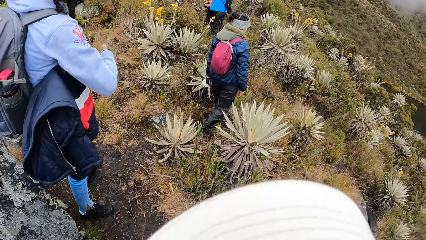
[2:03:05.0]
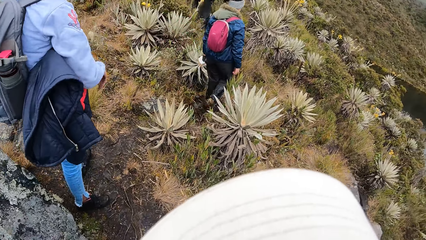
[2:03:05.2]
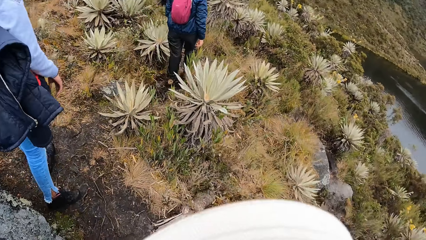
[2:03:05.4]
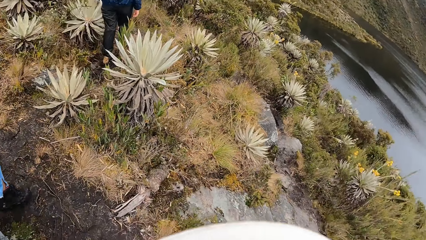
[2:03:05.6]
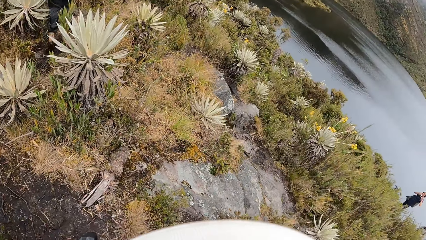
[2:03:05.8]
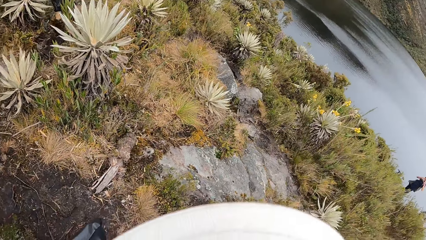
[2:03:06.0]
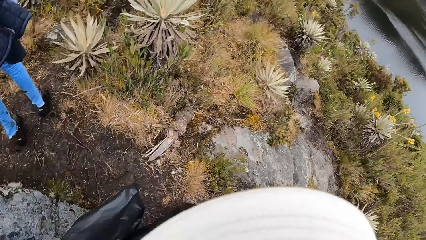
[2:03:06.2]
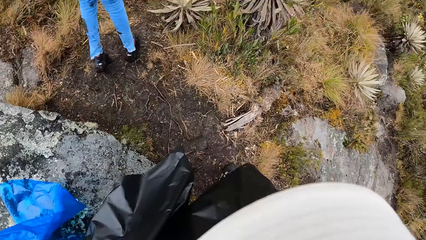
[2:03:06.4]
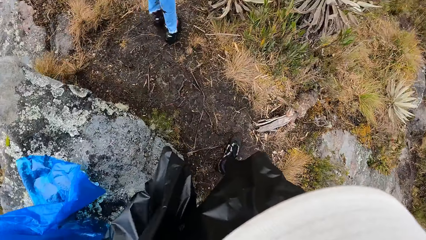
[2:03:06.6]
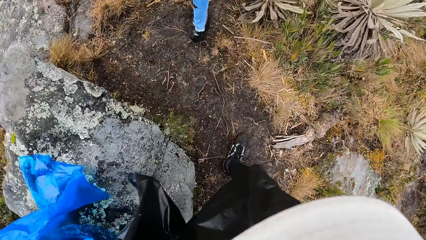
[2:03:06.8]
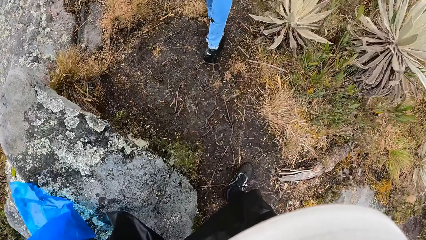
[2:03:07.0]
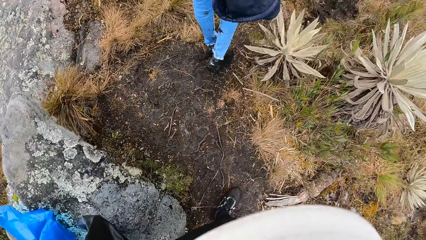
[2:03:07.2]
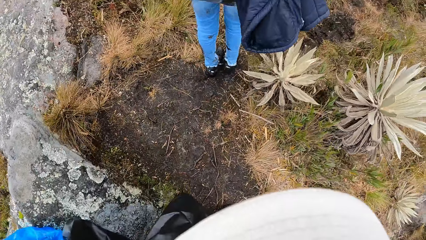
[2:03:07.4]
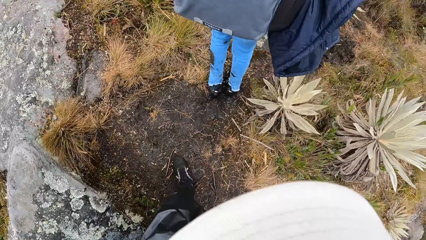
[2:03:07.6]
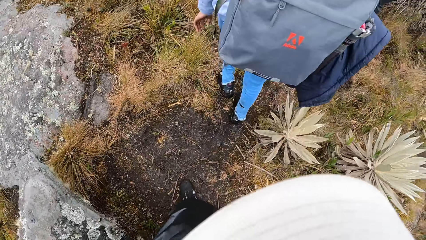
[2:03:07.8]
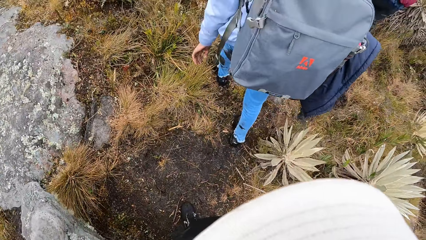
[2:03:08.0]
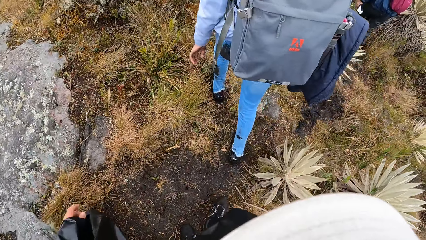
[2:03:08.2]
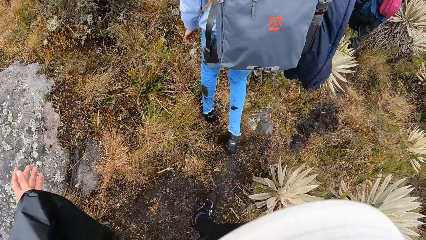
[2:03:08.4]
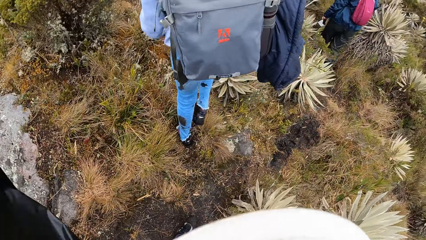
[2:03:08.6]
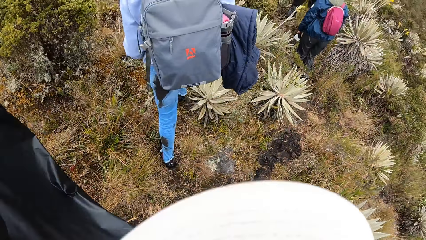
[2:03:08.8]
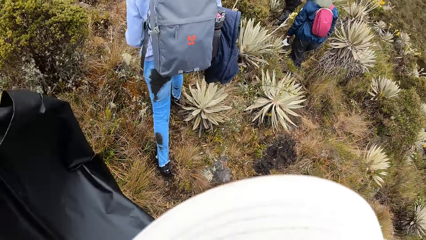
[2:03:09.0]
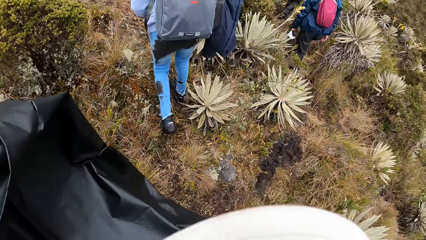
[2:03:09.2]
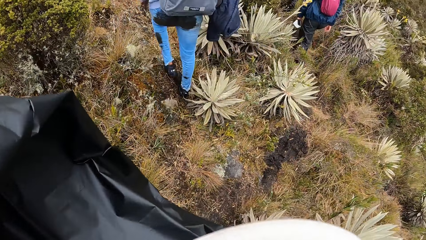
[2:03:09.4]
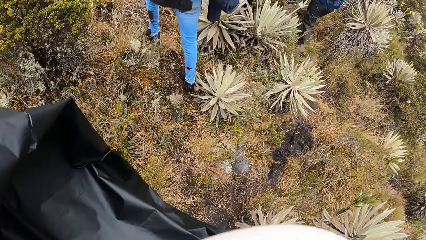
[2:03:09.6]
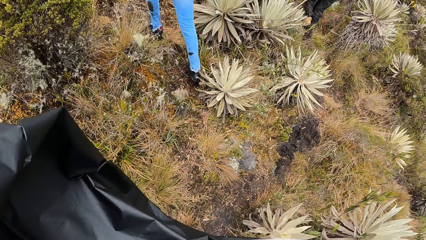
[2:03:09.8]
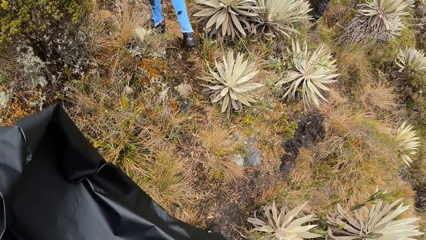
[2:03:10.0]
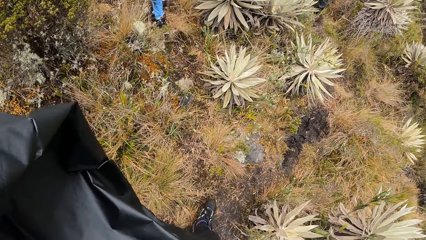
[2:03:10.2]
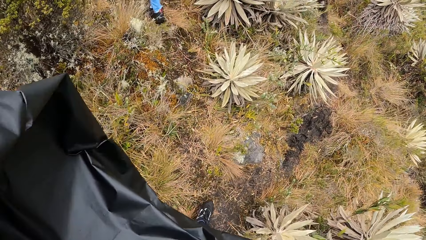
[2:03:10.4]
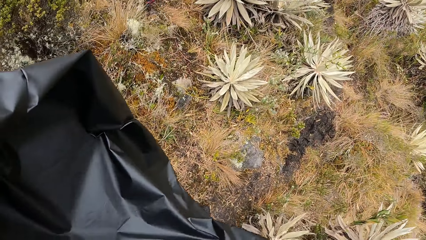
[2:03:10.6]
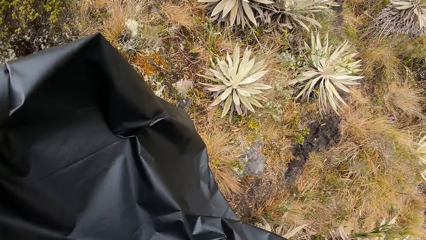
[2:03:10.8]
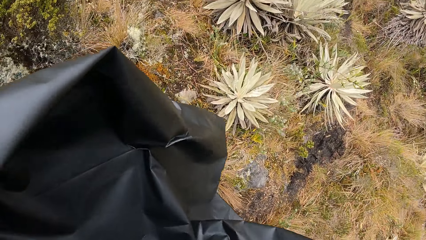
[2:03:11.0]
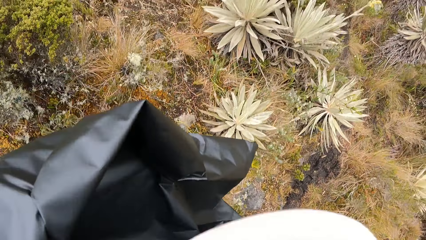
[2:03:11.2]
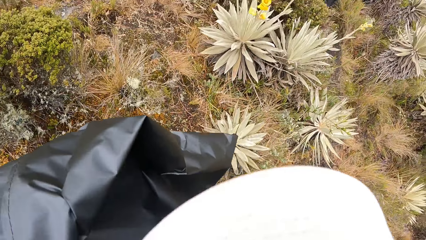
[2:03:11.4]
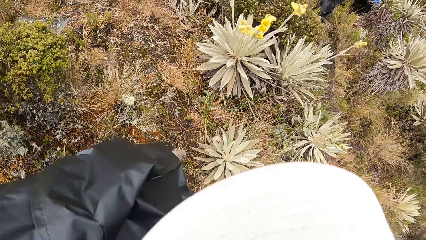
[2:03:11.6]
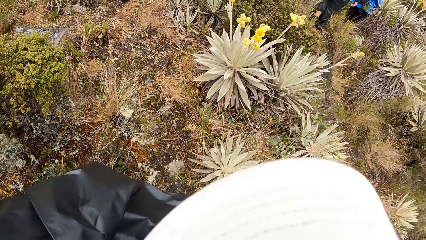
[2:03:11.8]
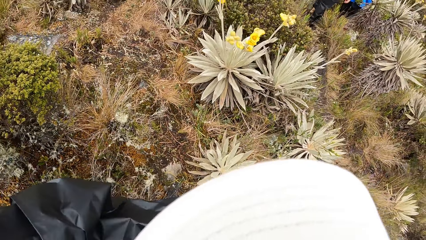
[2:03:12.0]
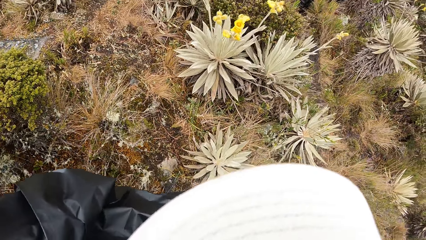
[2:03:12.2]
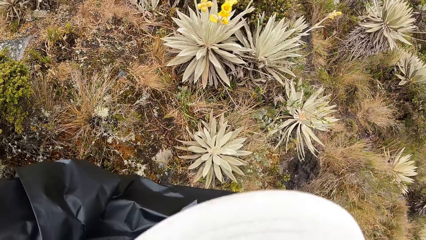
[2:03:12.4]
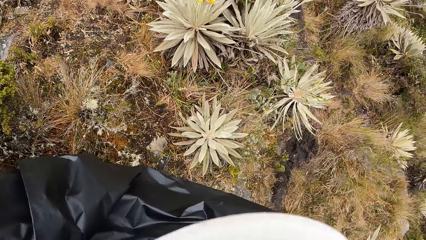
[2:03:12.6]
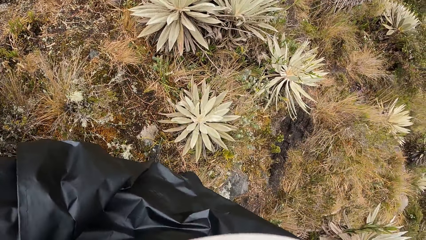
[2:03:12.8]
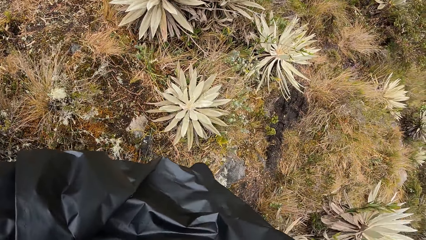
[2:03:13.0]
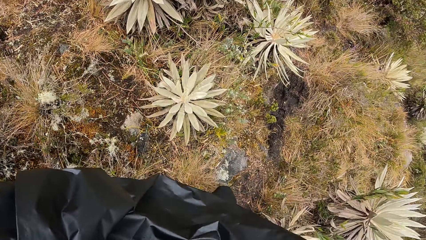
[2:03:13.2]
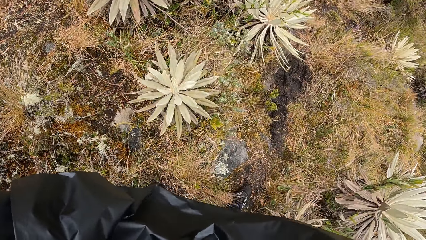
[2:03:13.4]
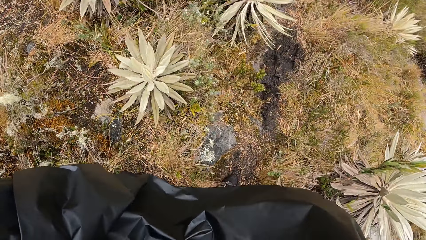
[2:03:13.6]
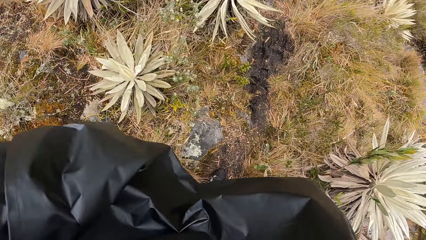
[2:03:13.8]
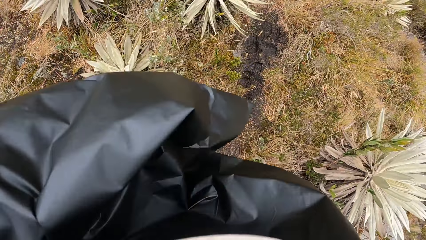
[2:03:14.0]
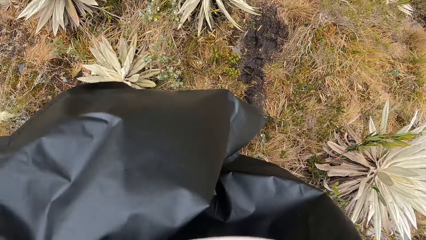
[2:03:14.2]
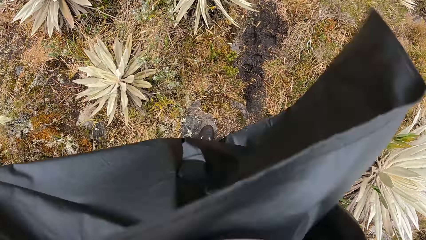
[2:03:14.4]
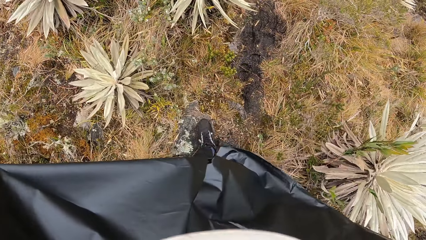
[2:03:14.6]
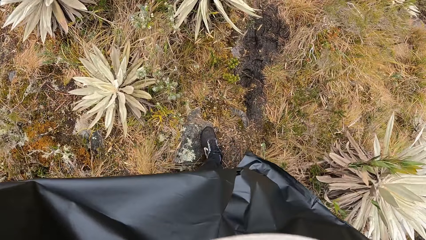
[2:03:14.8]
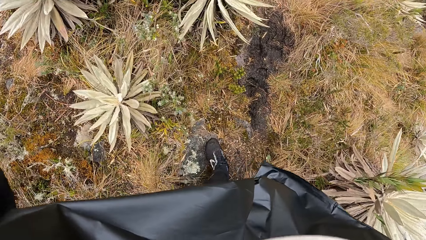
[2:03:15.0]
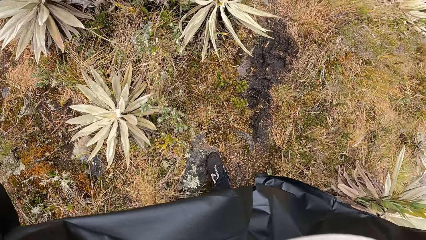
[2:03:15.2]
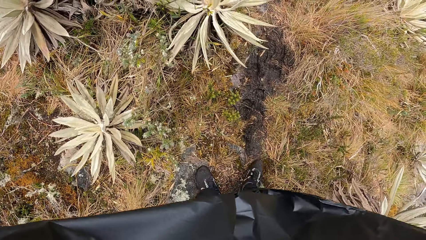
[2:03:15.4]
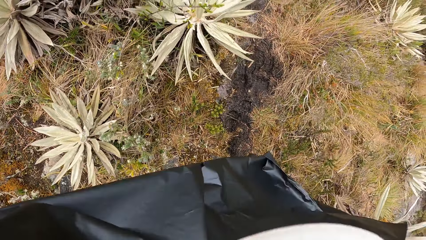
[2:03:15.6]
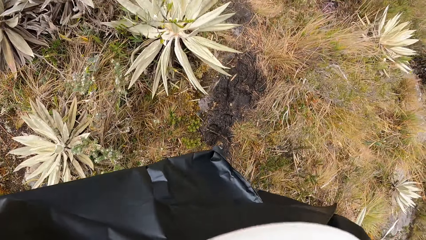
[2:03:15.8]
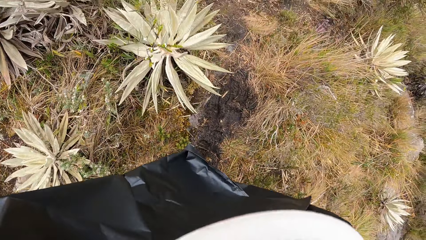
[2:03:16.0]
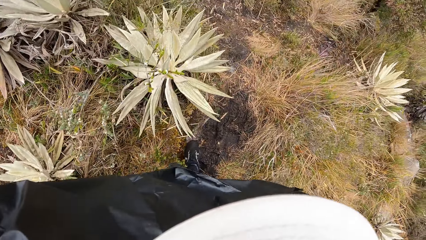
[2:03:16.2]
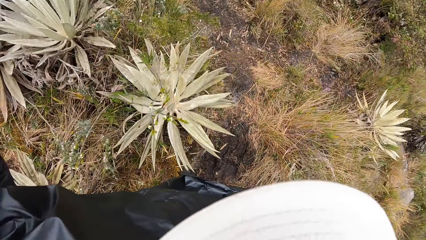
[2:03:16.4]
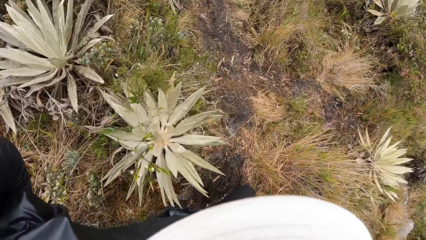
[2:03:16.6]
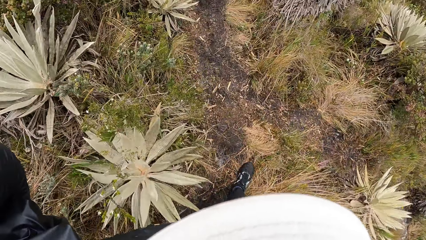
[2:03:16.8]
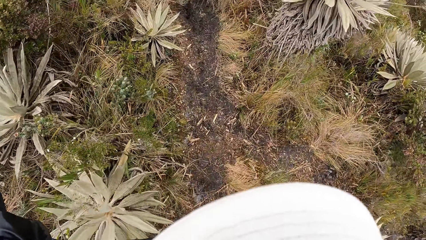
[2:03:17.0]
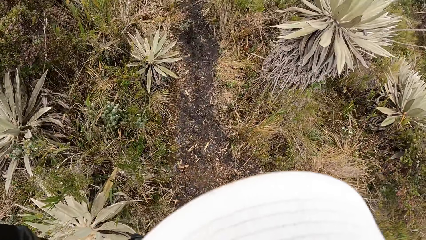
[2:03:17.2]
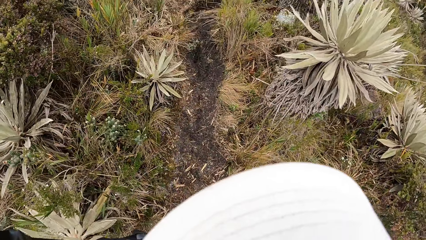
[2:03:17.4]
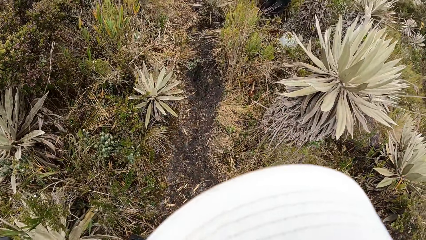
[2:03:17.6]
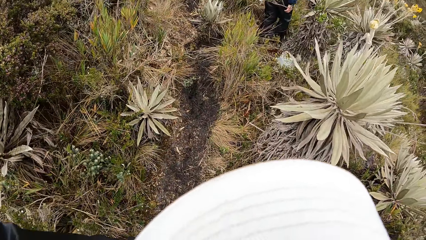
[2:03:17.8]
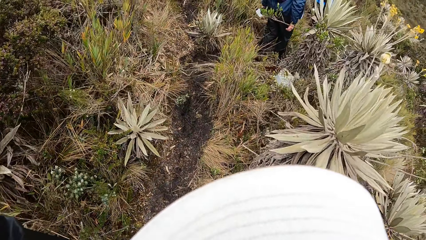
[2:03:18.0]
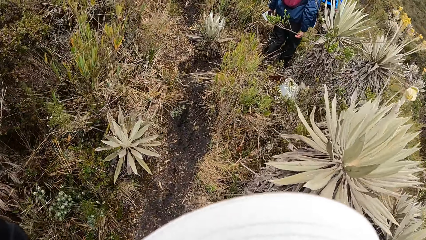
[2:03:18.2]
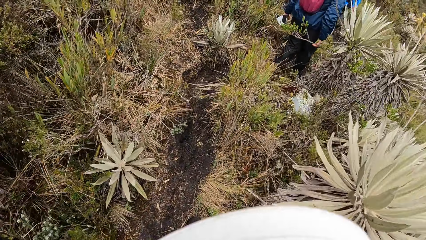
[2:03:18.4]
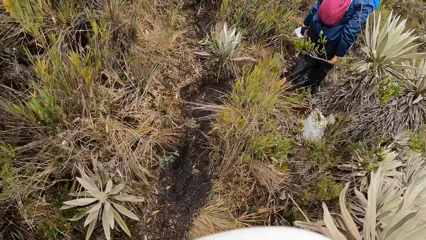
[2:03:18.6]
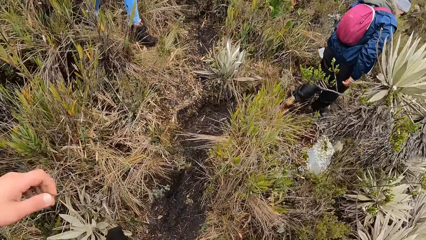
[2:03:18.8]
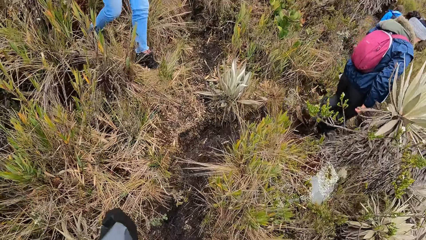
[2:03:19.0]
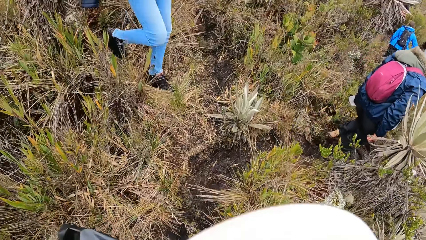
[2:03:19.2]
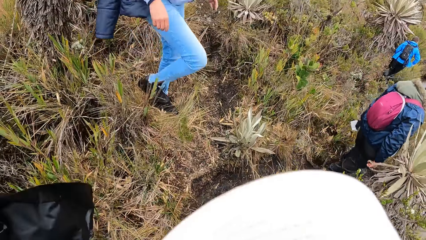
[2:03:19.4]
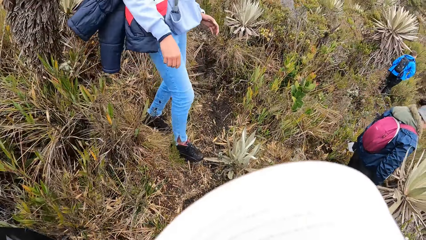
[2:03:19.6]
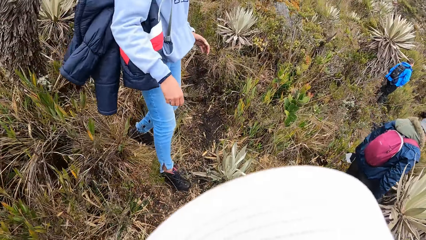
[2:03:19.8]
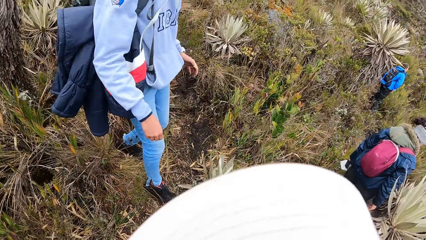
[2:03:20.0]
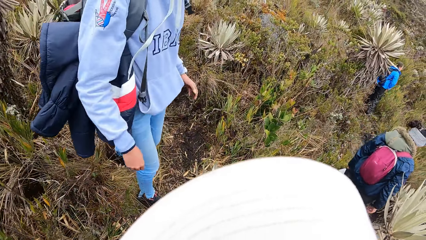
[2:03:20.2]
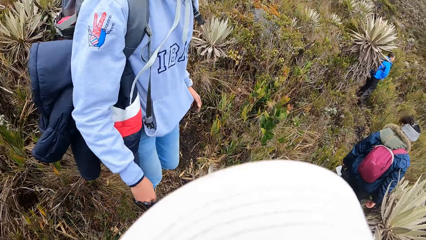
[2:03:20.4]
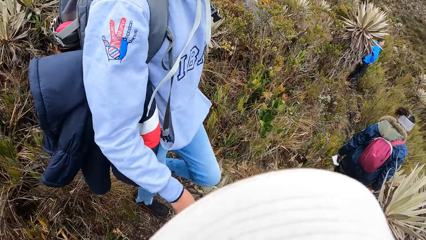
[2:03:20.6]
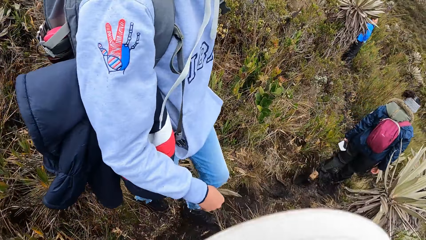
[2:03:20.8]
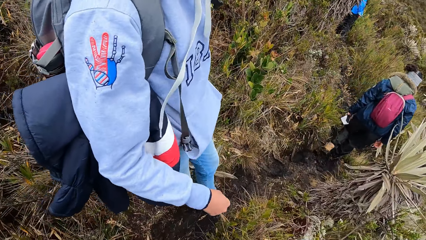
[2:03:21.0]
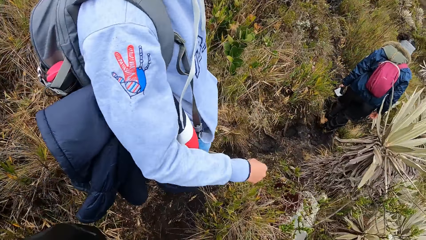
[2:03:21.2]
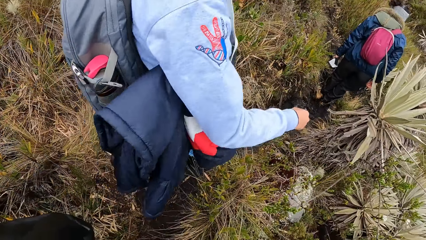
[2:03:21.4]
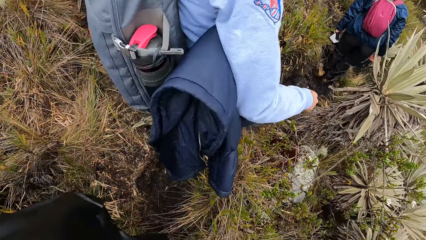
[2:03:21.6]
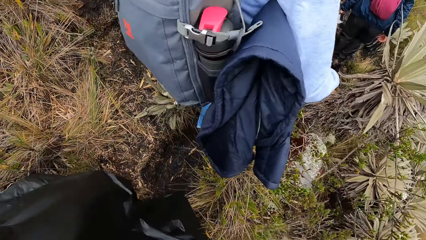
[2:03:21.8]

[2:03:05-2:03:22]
The woman walks on the muddy mountain trail. The camera wearer looks around. They hike.
